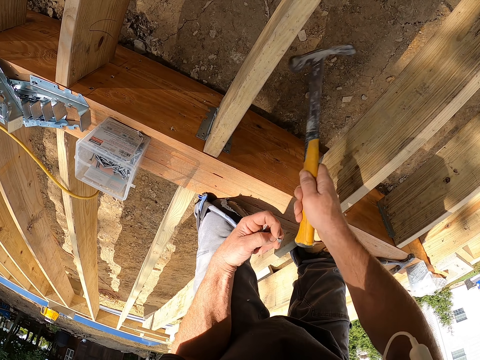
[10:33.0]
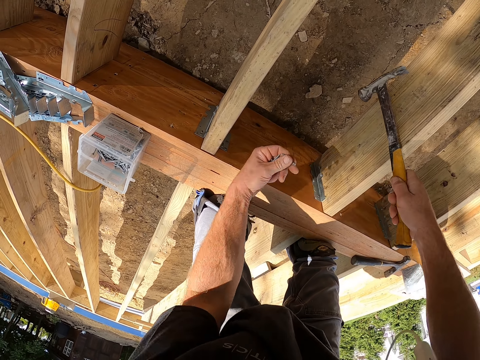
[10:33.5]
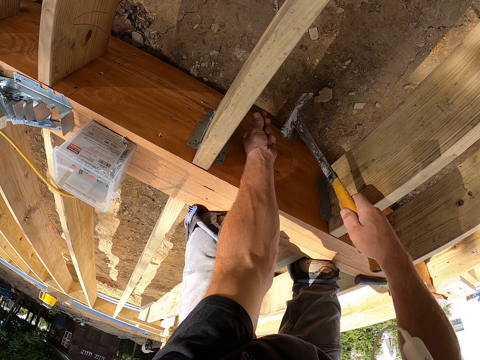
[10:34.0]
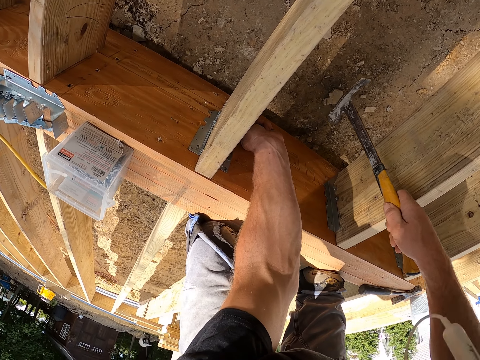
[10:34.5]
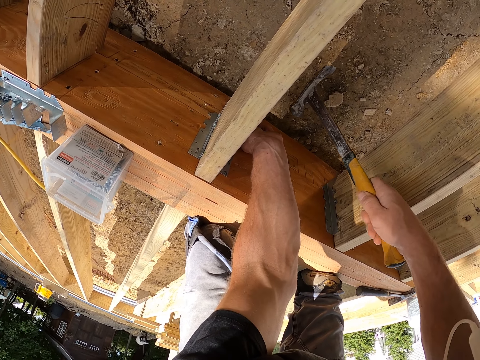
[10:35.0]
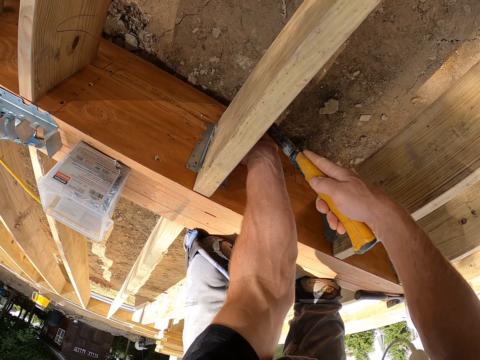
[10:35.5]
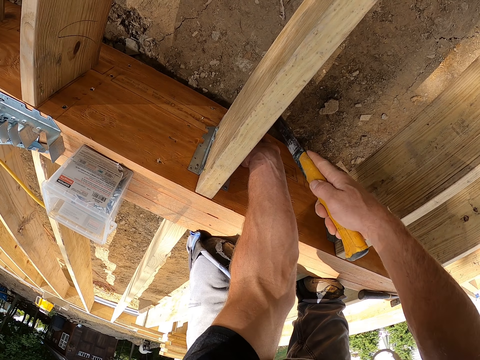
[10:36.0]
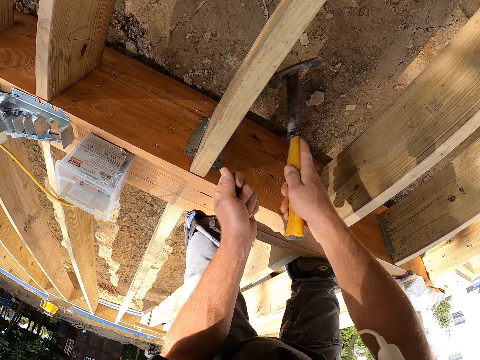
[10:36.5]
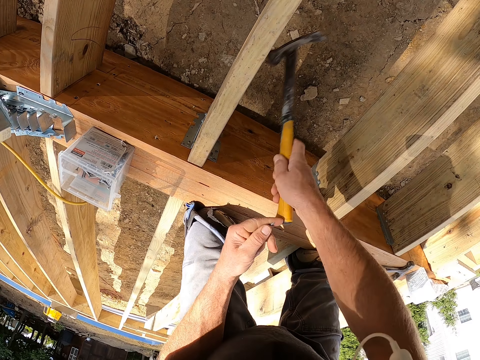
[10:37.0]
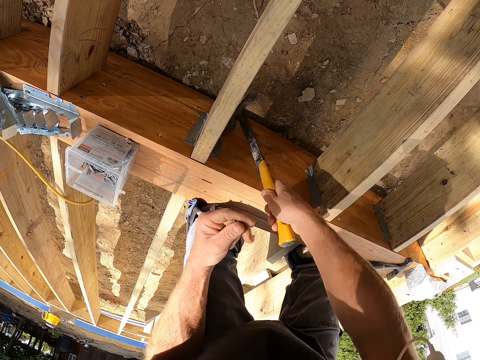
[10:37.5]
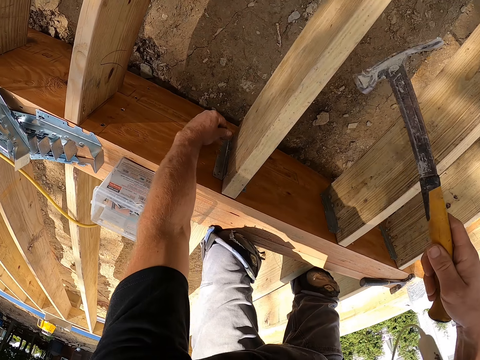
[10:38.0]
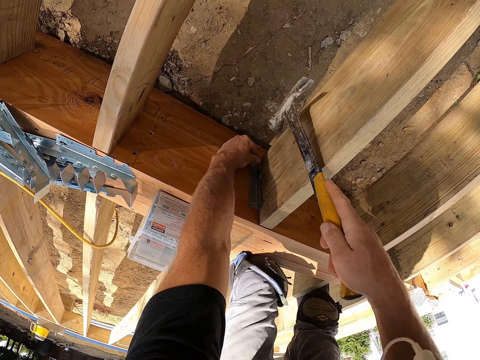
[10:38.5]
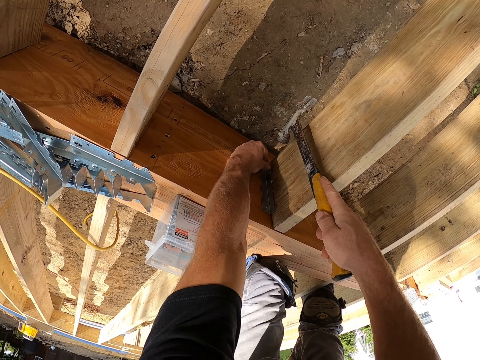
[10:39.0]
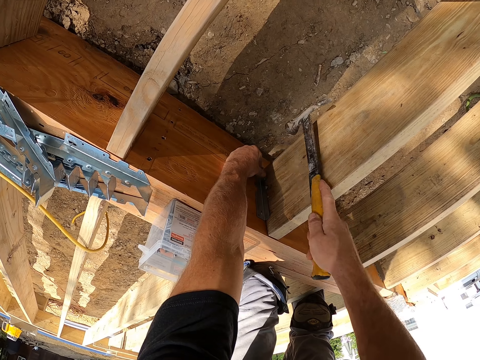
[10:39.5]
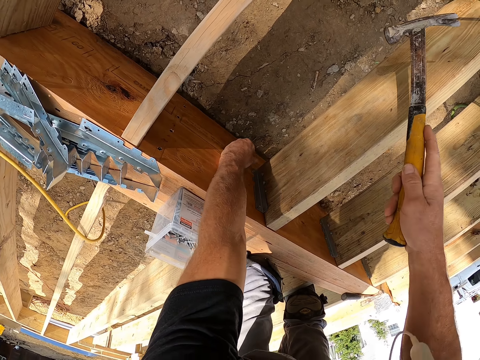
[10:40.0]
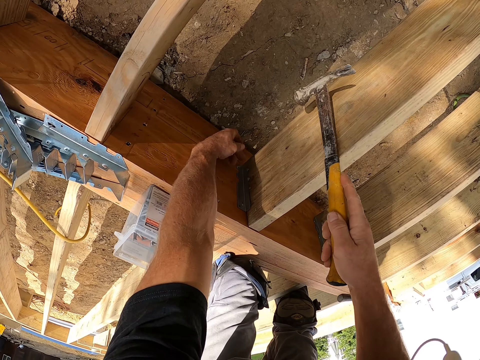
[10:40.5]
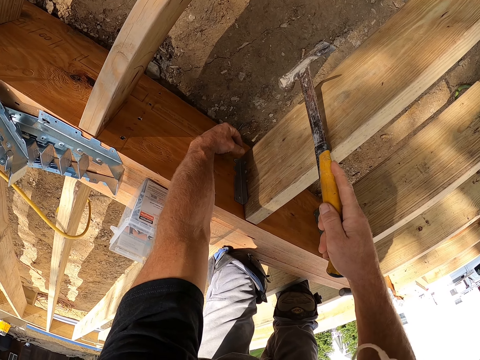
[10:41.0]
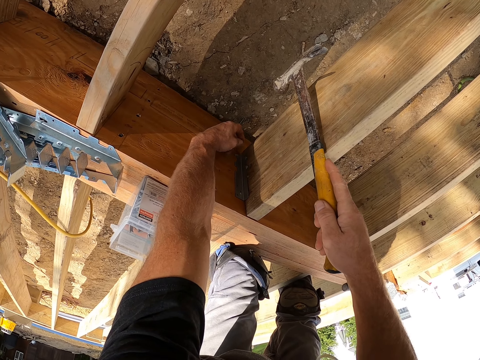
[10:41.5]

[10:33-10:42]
The camera wearer holds the nails. He supports his hand on the knee. He puts the nail on the support clip. He hammers the nail with a claw hammer. He pulls his hand off the nail. He supports his hand on the knee. He holds the nail. He puts the nail on the support clip. He hammers the nail with the claw hammer. He pulls his hand off the nail.

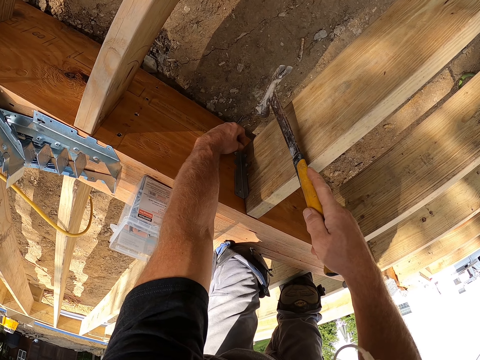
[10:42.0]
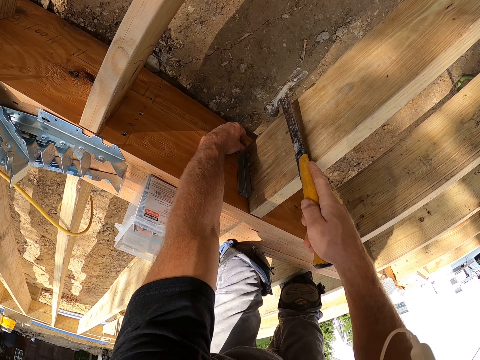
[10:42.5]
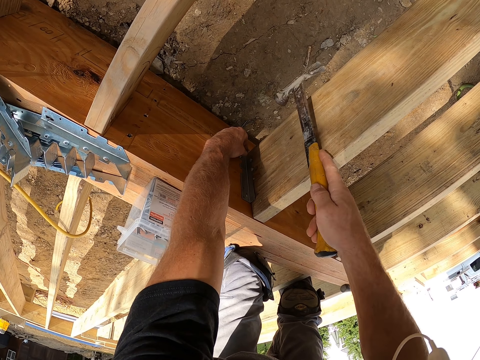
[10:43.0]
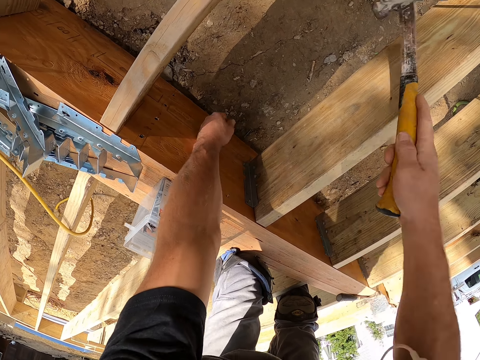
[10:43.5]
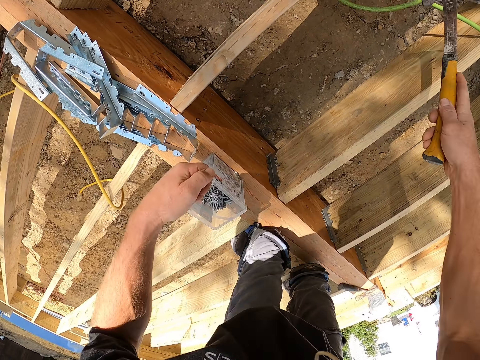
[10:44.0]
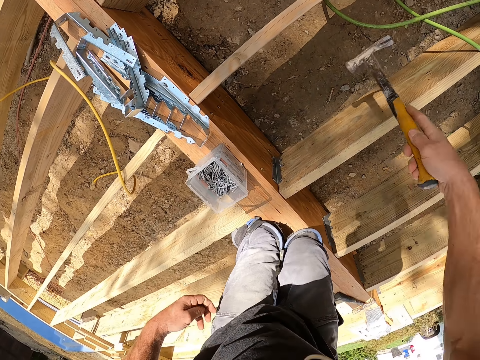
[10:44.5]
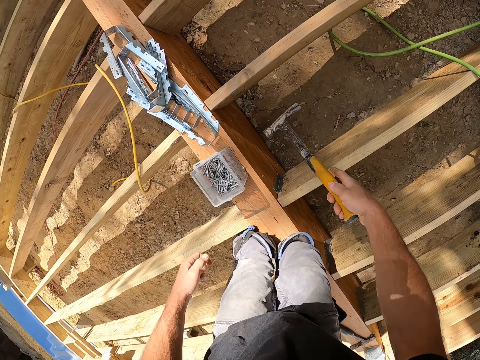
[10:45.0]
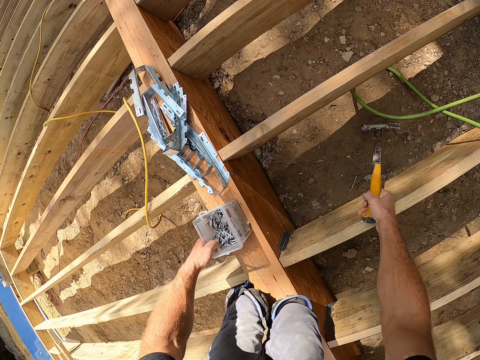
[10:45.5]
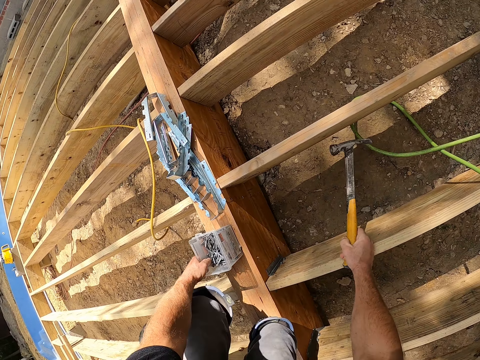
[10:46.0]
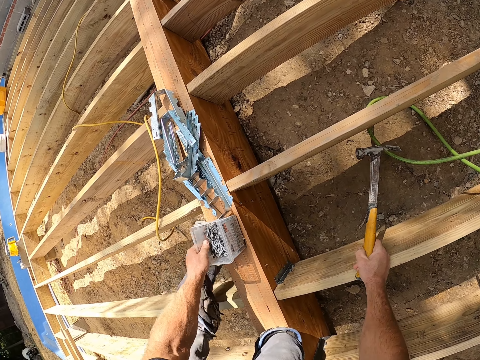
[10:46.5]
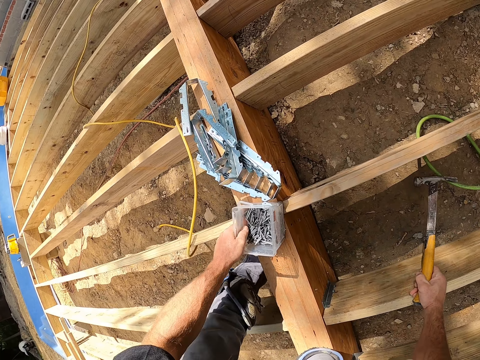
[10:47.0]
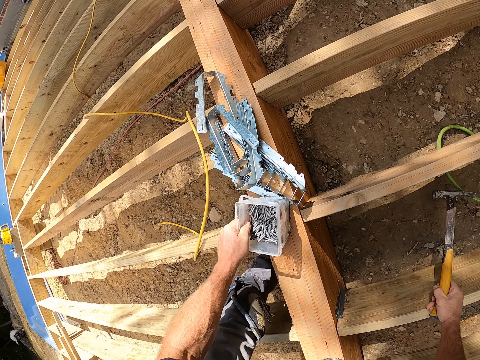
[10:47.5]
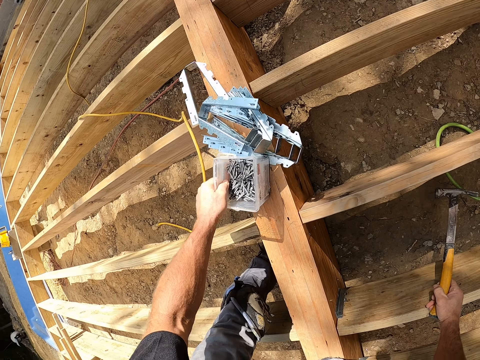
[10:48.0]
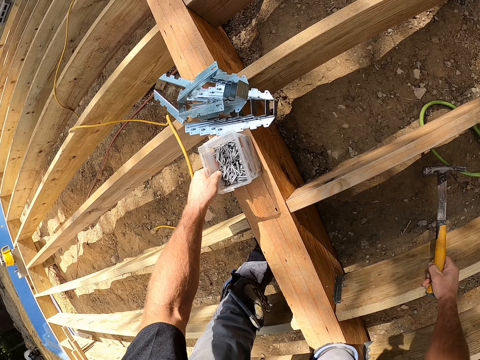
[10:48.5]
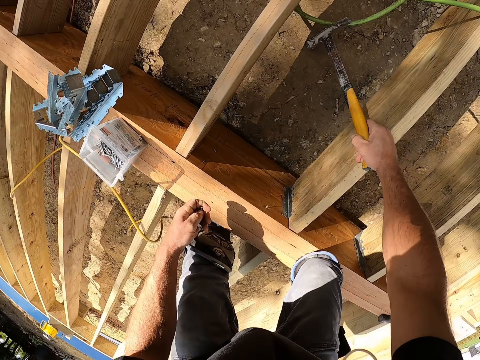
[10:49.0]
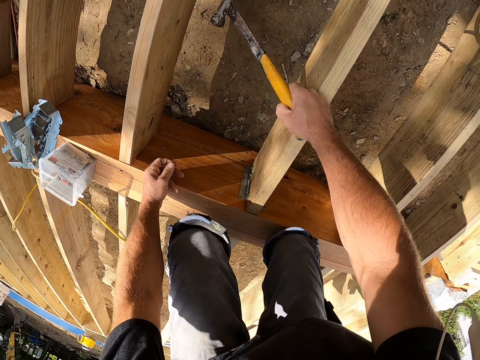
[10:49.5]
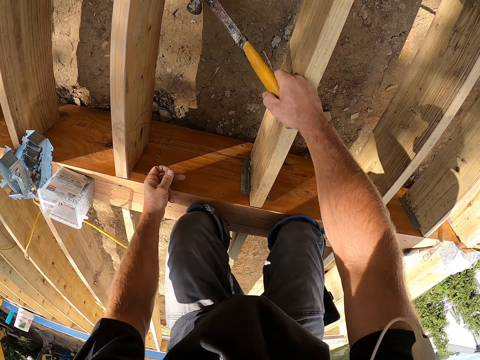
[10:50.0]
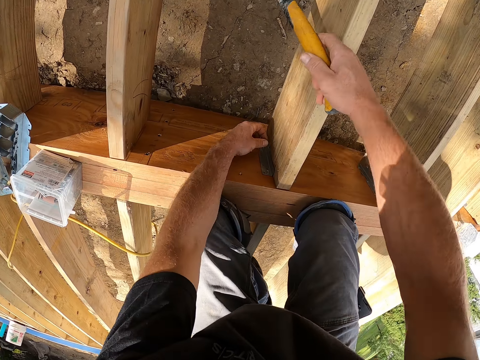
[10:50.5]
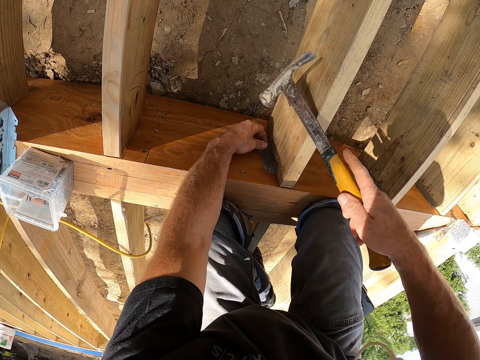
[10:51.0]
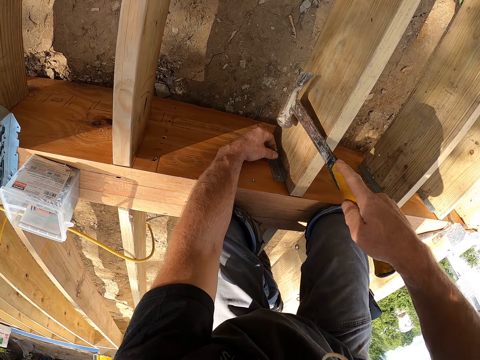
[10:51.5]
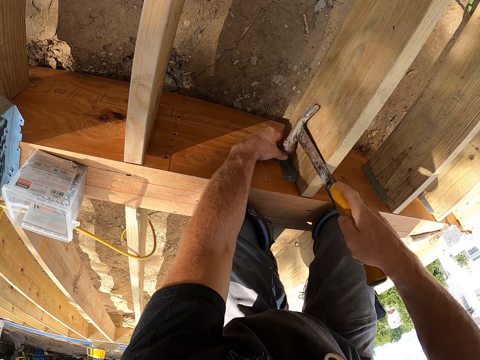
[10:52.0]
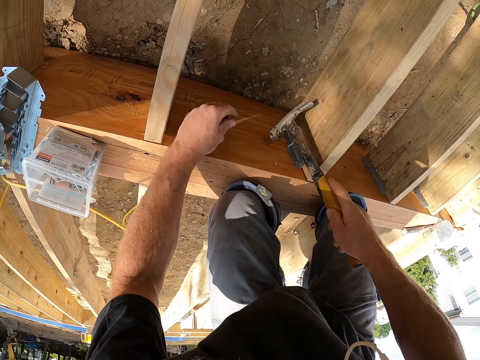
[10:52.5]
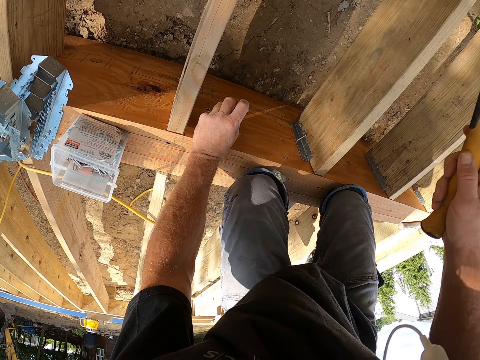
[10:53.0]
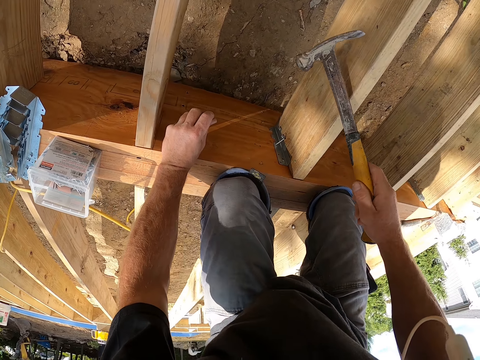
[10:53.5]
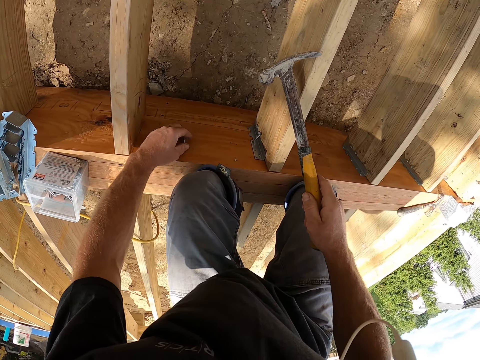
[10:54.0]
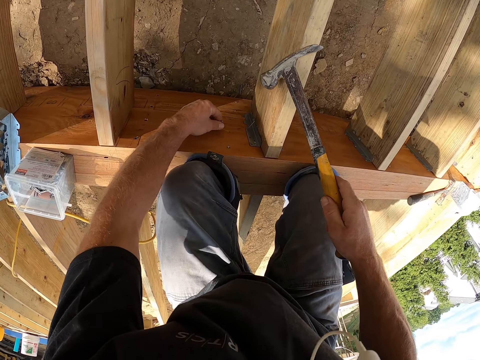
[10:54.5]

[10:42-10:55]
The camera wearer puts the nail on the support clip. He hammers the nail with a claw hammer, pulls his hand off the nail, and hammers the nail with the claw hammer. He holds the nail container. He steps over the wood plank. He drags the nail container on the wood plank. He pulls his hand off the nail container. He kneels on the wood plank. He puts the nail on the support clip. He hammers the nail on the hinge with the claw hammer. He pulls his hand off the nail. He holds the wood plank.

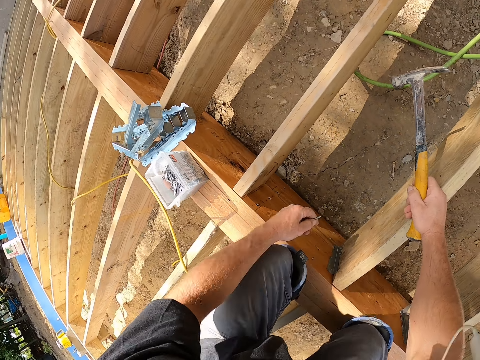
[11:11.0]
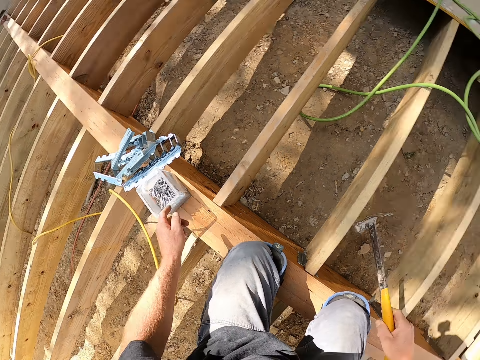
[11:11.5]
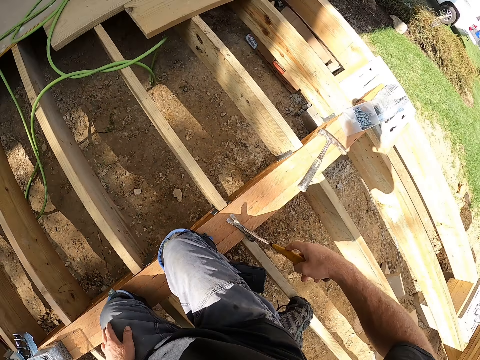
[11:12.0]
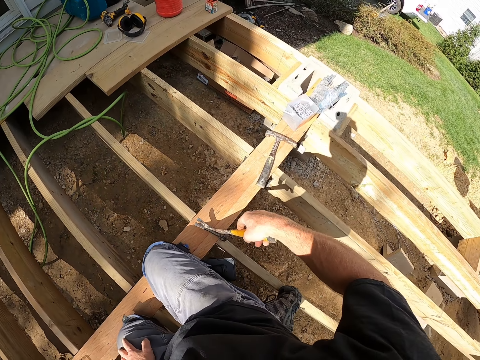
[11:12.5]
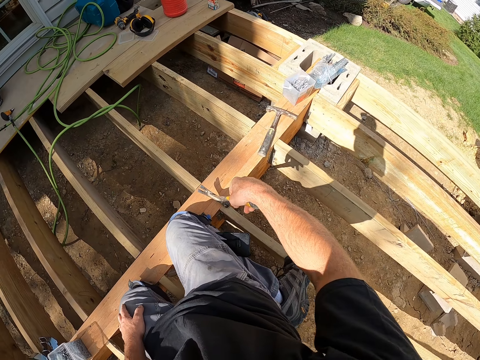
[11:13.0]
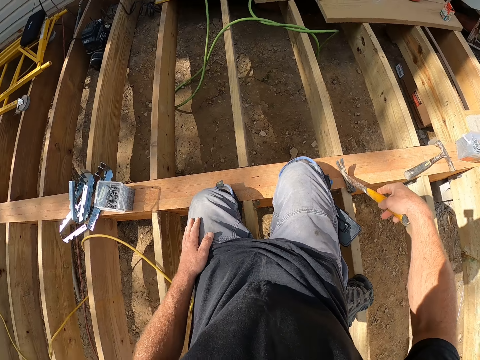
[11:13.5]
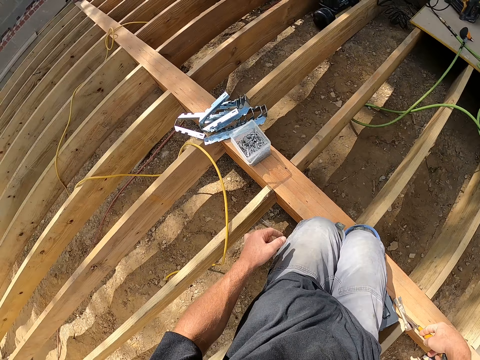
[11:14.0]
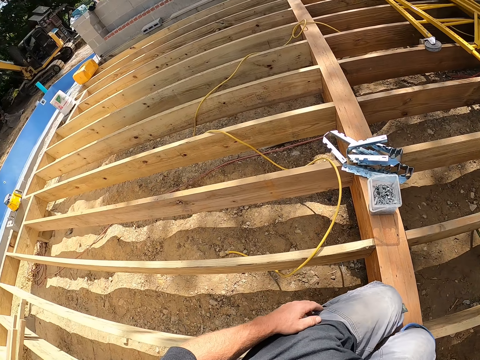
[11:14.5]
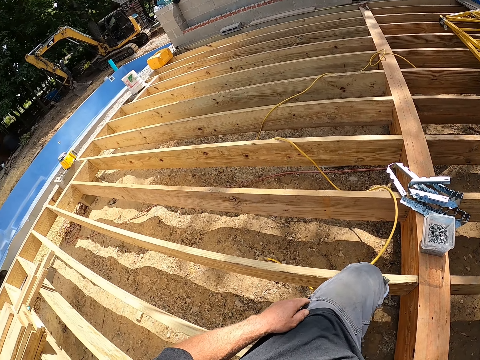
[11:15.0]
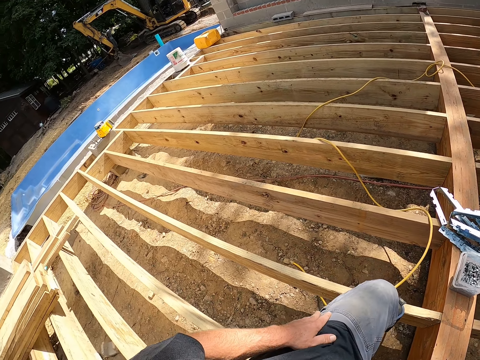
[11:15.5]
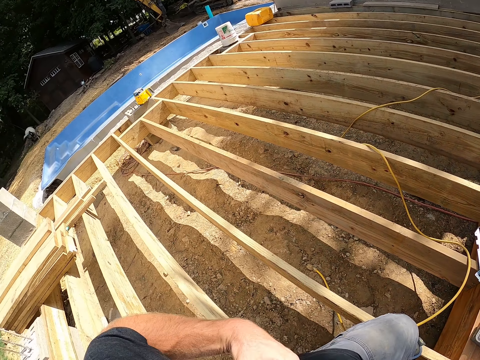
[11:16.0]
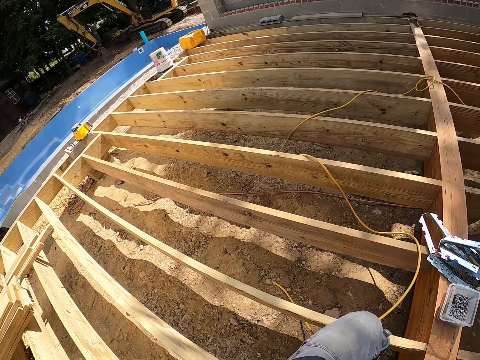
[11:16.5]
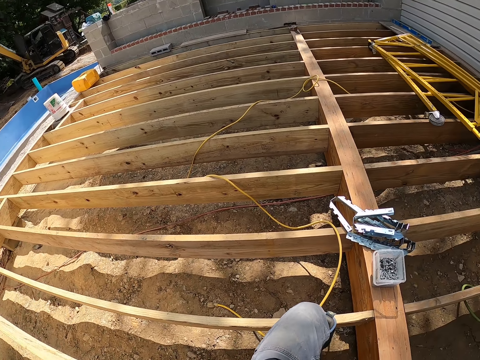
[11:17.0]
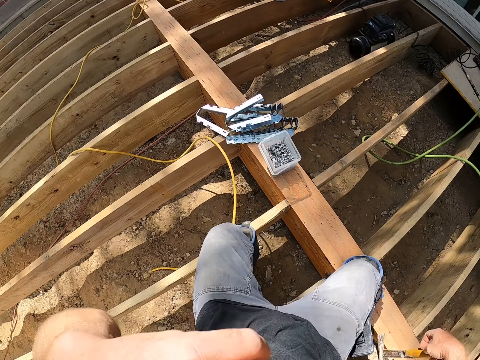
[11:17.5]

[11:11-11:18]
The camera wearer puts the nail in the container. He looks around the compound. He puts the claw hammer on the wood plank. He holds his thigh. He lifts his hand off the thigh.
